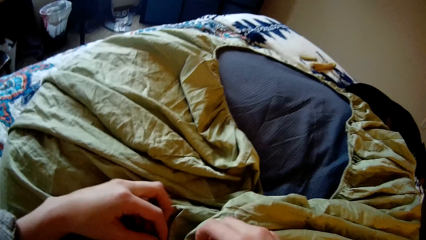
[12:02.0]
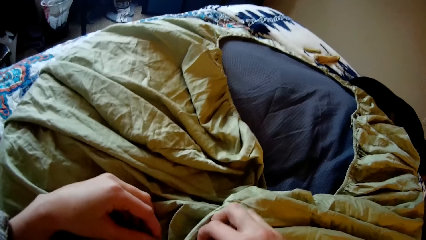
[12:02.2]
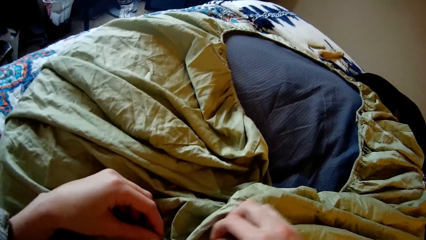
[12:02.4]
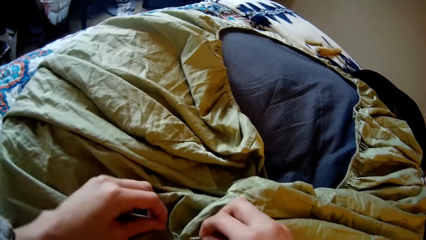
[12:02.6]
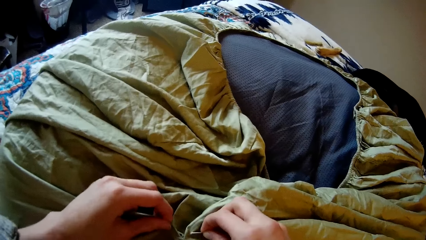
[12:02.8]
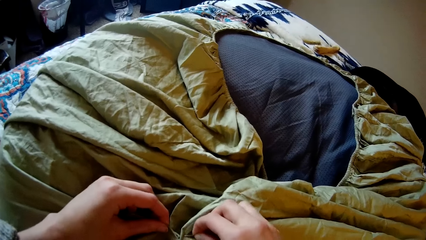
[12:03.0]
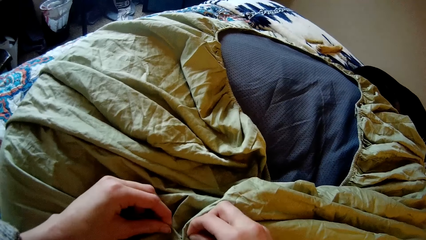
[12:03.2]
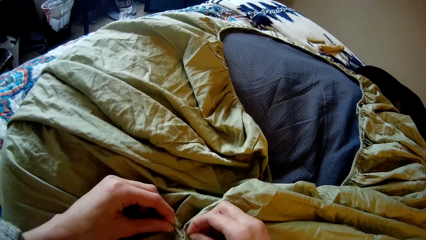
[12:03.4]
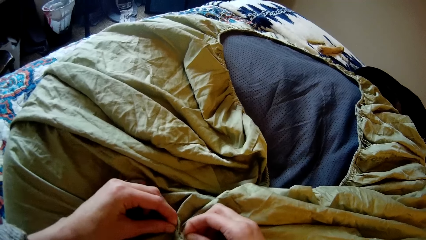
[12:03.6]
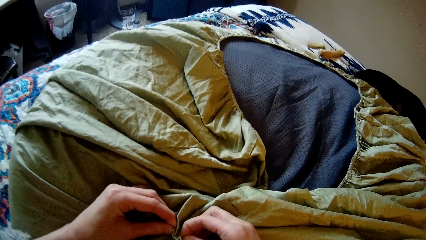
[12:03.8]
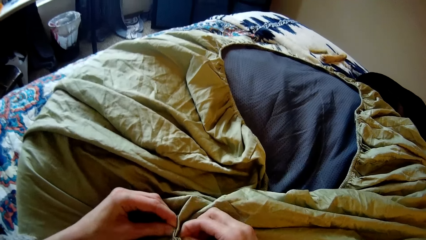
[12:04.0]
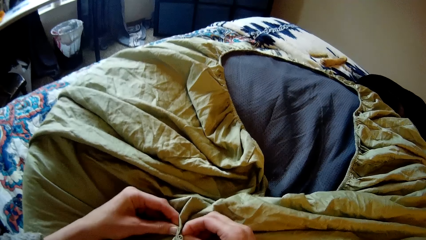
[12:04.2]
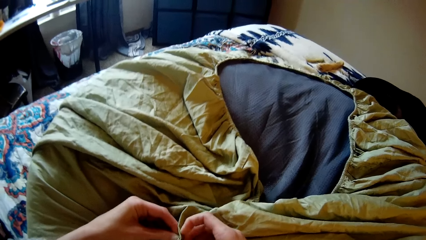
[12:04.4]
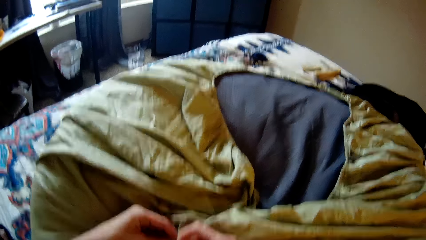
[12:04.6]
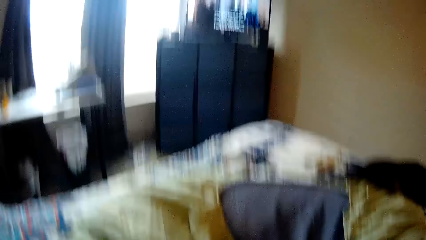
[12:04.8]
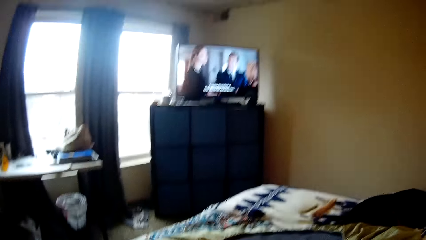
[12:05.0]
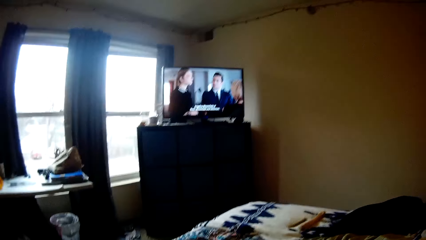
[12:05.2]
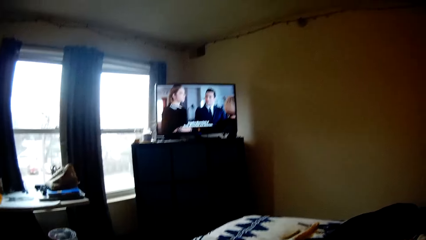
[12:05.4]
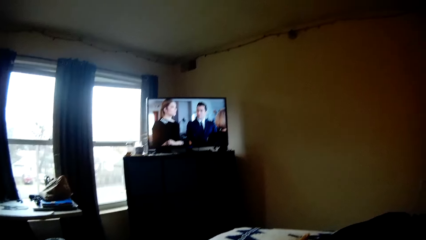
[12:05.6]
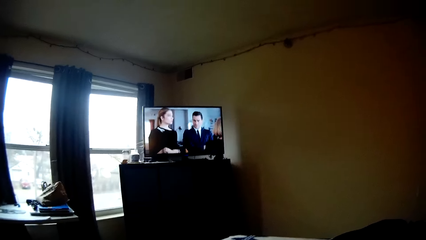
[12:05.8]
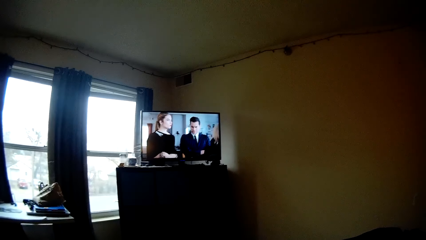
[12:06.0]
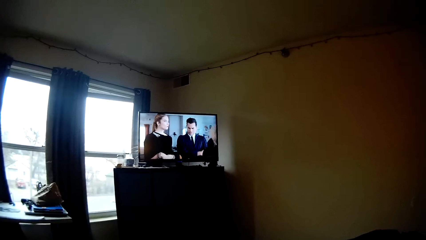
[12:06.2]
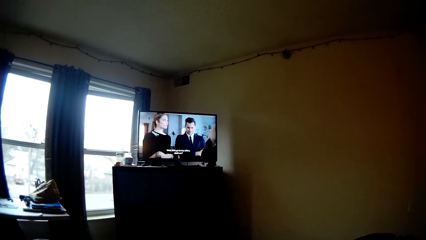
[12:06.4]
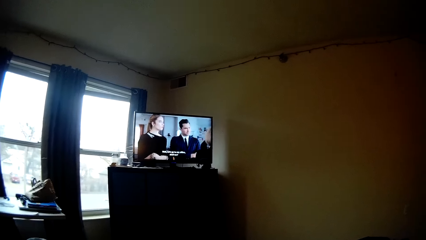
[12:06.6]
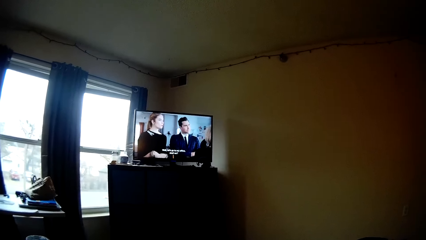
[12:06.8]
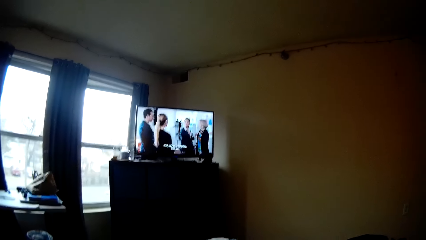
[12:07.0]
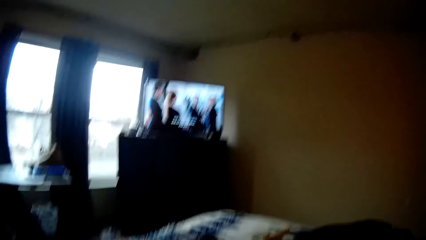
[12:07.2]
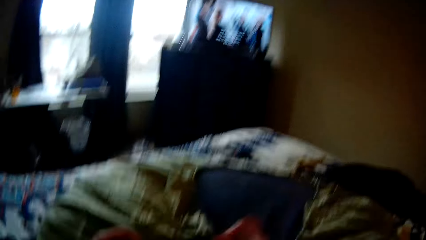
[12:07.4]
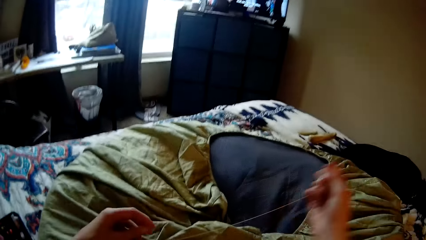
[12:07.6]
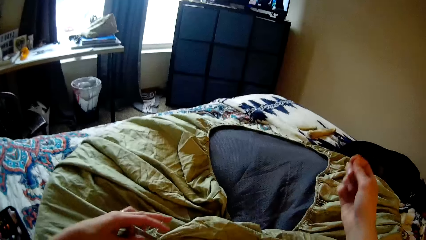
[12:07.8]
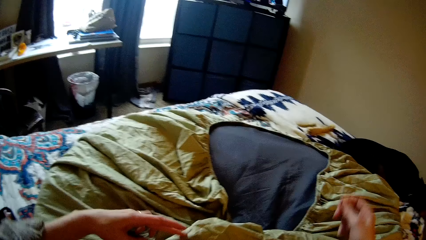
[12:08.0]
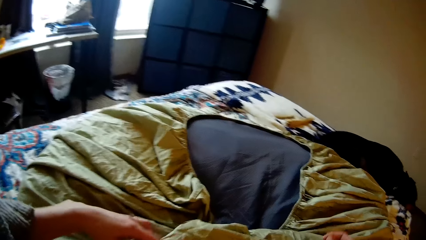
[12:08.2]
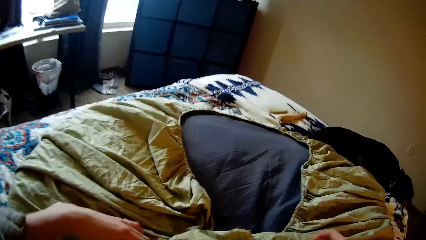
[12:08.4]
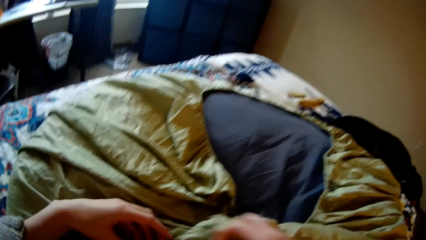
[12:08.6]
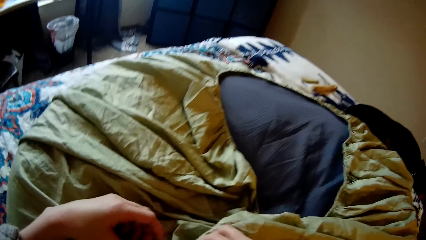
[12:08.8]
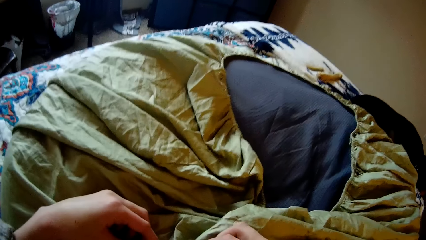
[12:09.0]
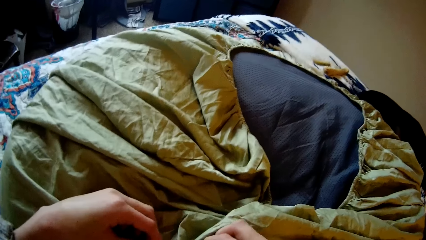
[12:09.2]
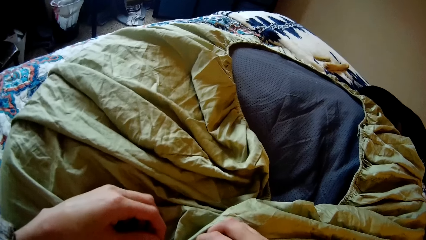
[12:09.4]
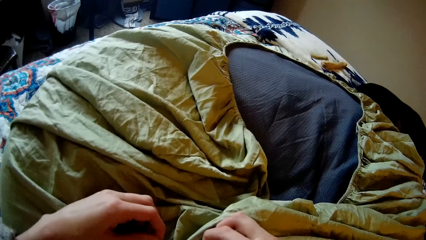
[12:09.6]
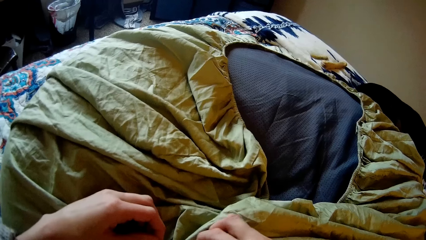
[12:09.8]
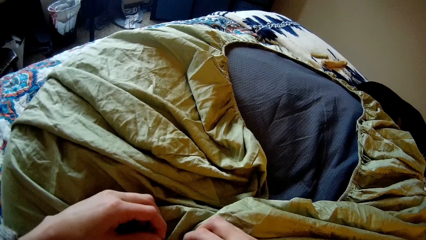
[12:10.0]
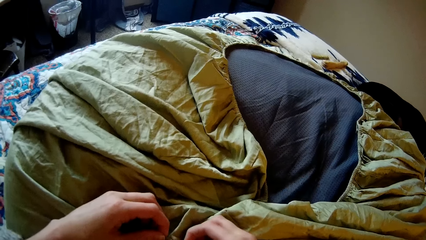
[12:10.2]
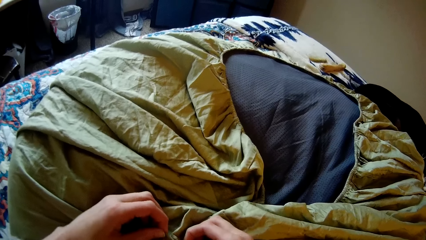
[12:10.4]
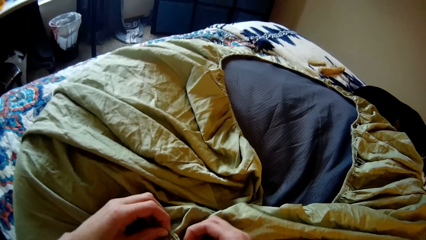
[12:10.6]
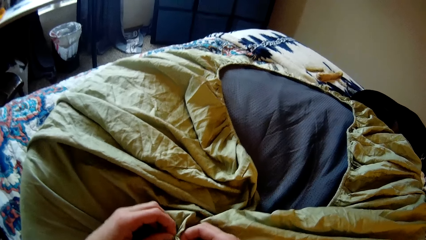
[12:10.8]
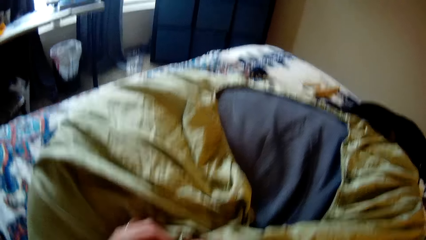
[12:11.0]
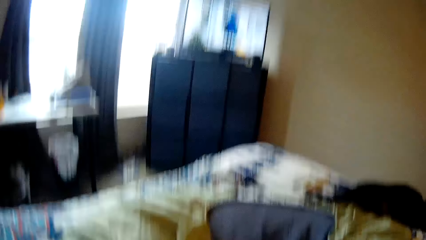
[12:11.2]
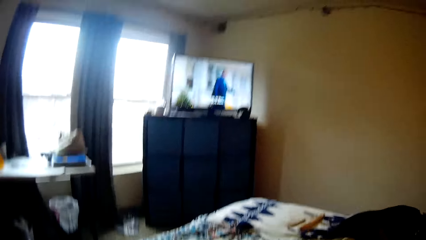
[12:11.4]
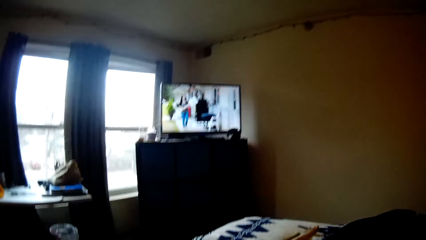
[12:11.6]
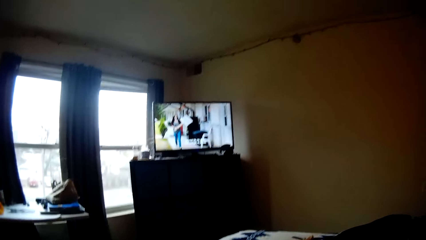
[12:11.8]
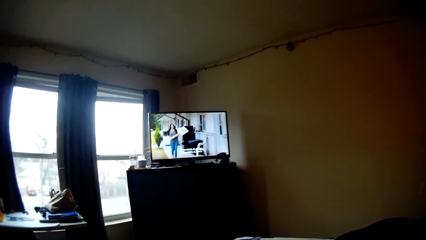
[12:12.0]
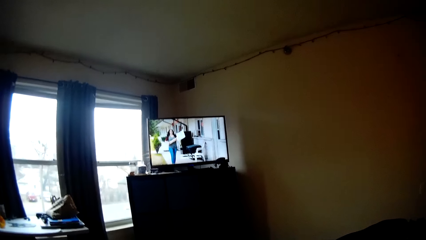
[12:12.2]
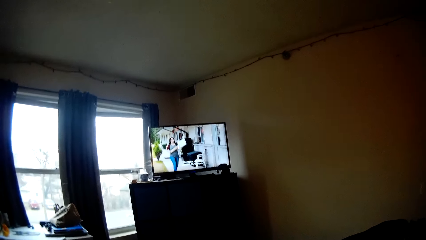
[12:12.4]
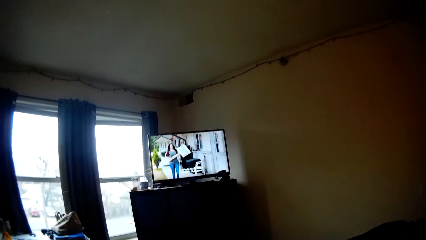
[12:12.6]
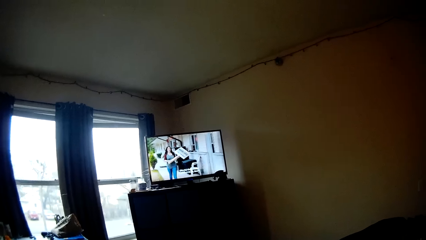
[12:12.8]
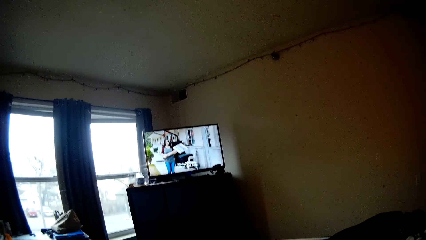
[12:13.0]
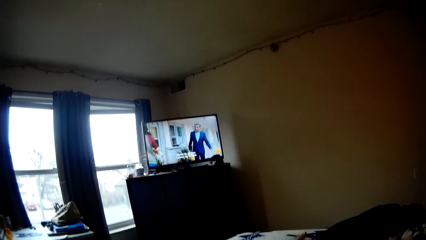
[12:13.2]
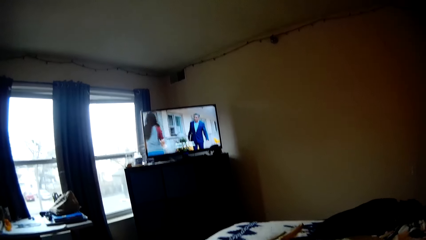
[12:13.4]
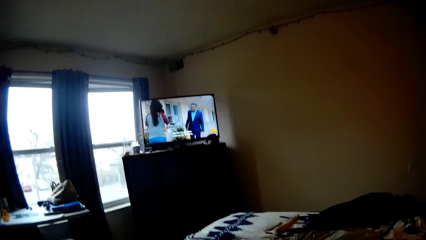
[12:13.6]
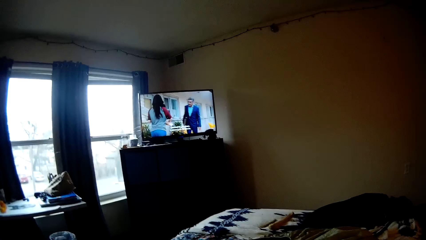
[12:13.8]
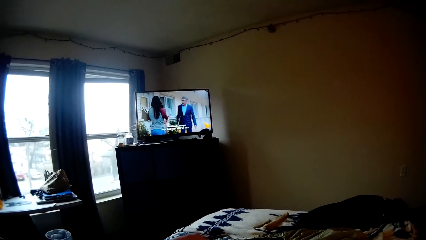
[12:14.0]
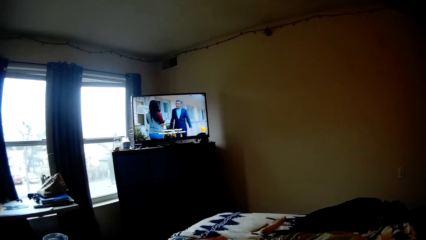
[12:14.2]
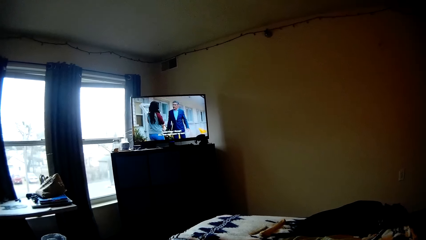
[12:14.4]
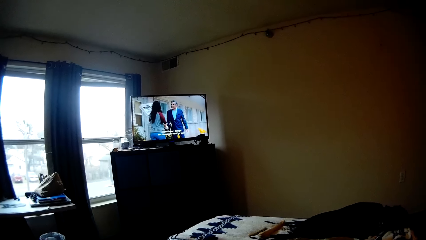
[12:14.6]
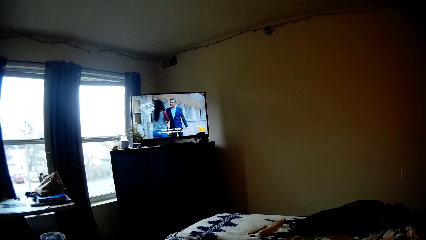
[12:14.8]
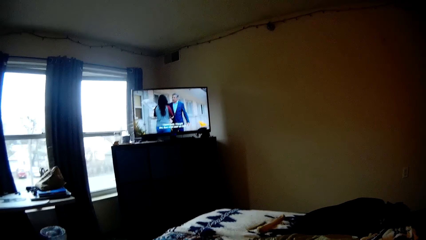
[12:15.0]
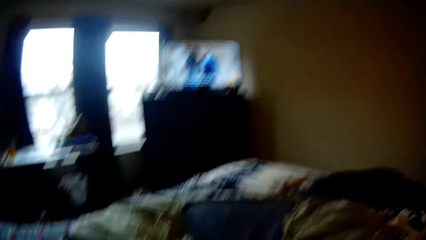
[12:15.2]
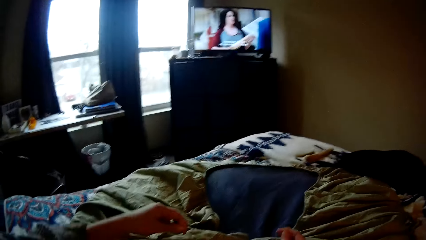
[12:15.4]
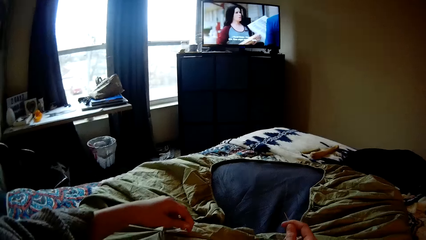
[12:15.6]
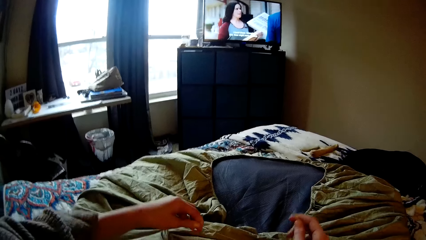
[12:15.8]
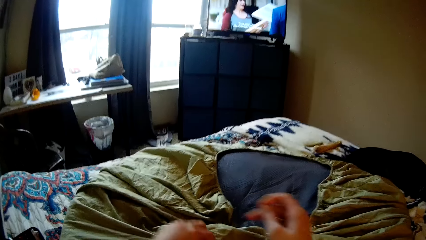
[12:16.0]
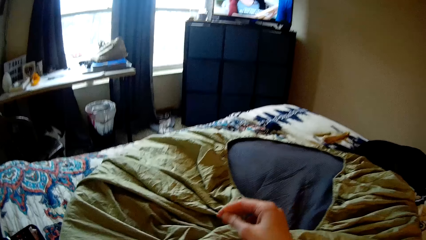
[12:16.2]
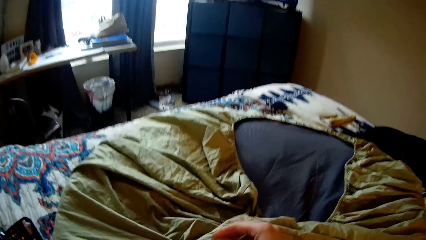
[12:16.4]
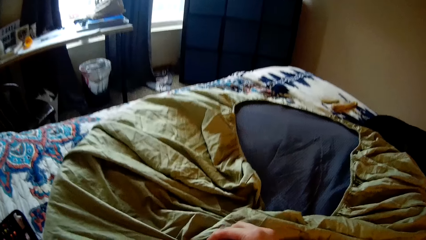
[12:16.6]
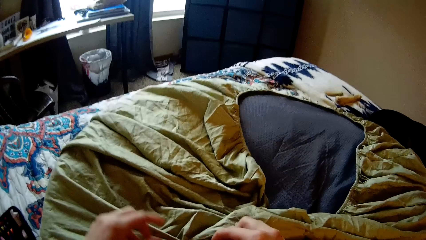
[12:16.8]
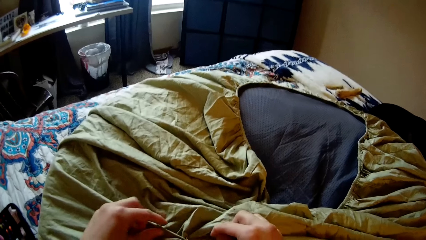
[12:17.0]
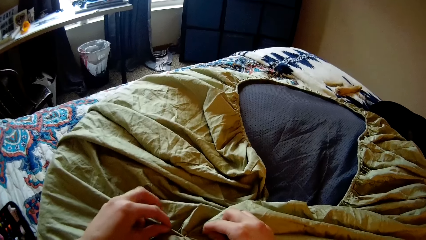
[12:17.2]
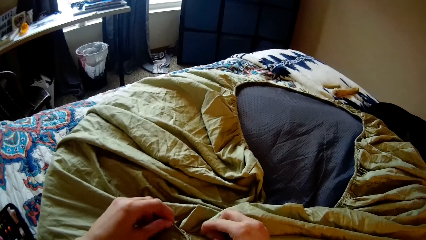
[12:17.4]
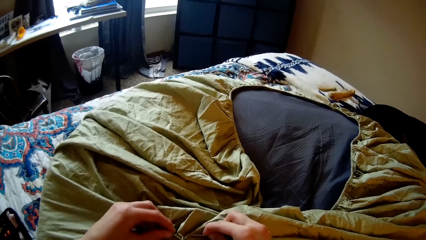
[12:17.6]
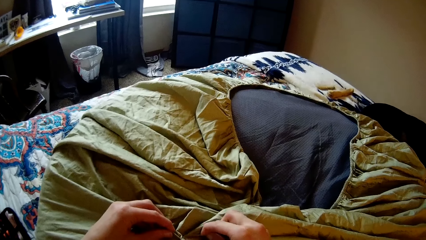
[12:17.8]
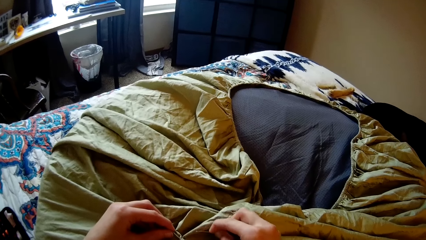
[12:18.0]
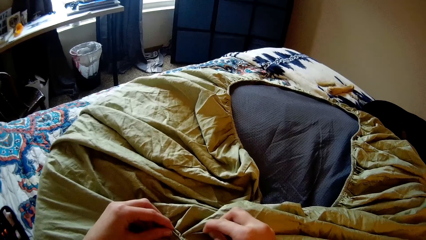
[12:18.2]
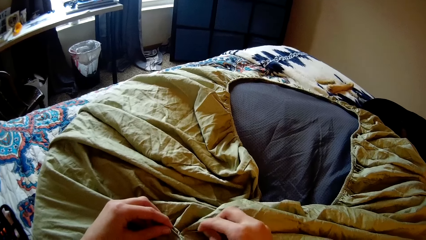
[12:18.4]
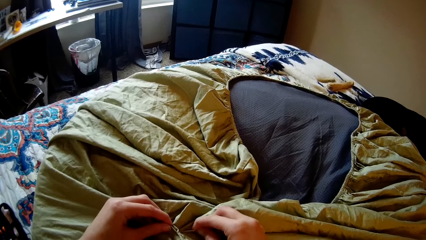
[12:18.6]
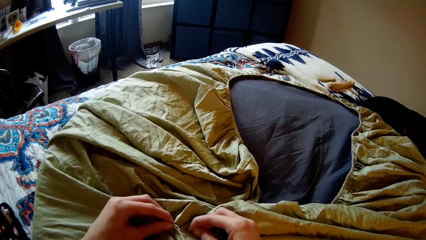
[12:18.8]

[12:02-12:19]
The camera wearer folds the bedsheet or bean bag. She sews the bedsheet with a needle. She looks up at the television. She sews the bean bag with the needle and thread in her right hand. She stretches the thread. She looks up at the television. She sews the bean bag with the needle and thread in her right hand.
